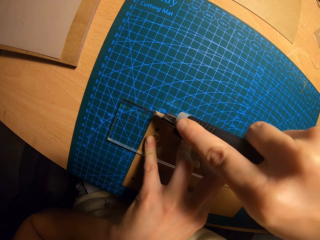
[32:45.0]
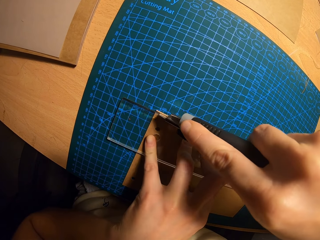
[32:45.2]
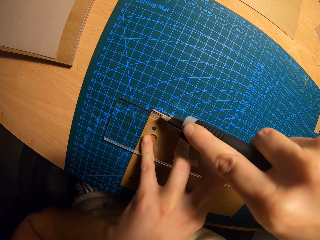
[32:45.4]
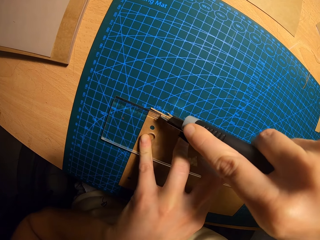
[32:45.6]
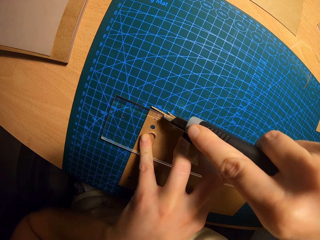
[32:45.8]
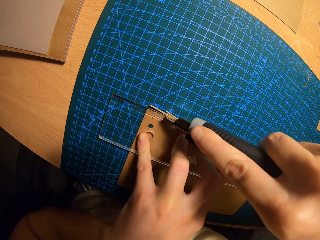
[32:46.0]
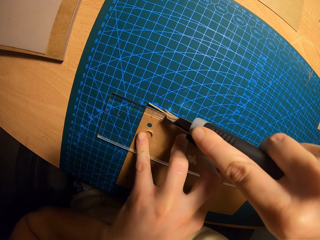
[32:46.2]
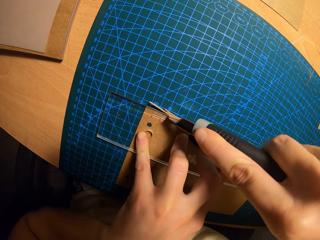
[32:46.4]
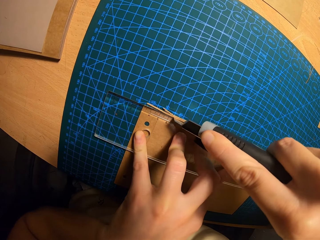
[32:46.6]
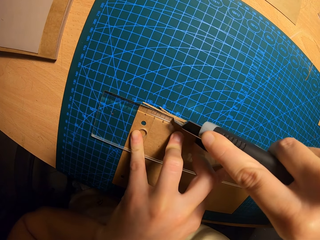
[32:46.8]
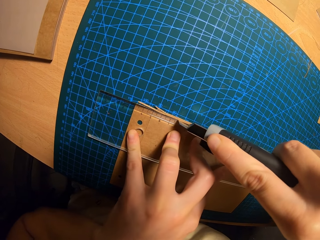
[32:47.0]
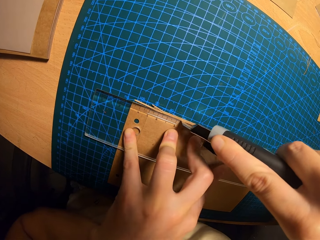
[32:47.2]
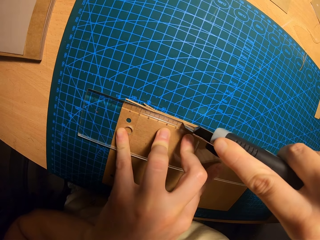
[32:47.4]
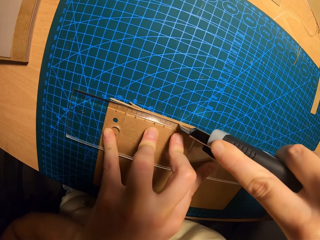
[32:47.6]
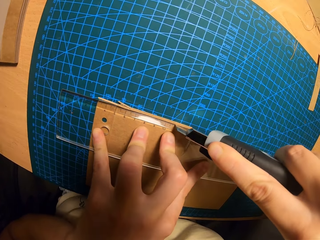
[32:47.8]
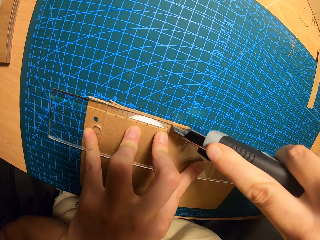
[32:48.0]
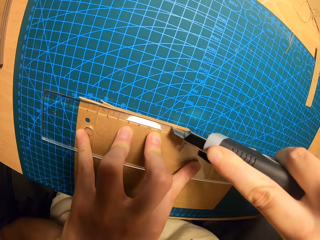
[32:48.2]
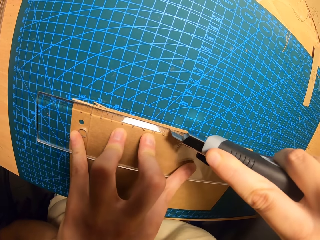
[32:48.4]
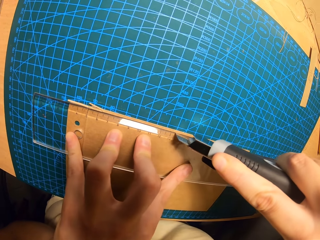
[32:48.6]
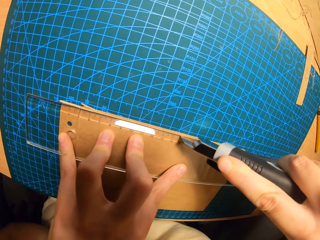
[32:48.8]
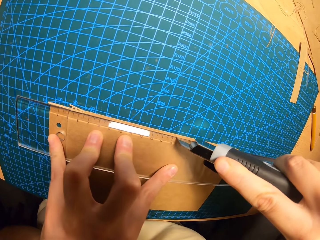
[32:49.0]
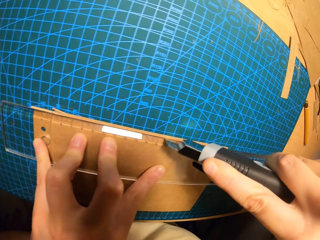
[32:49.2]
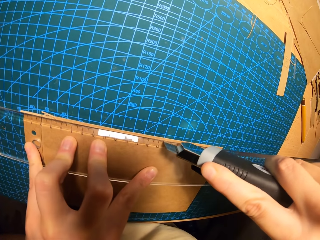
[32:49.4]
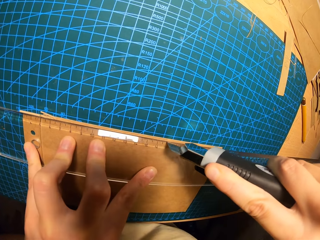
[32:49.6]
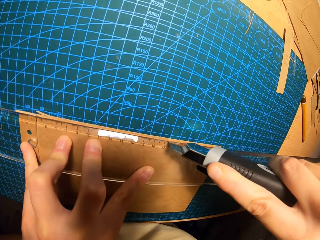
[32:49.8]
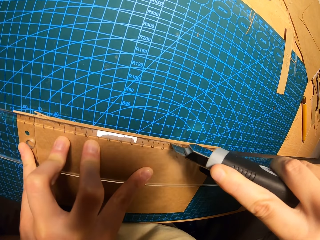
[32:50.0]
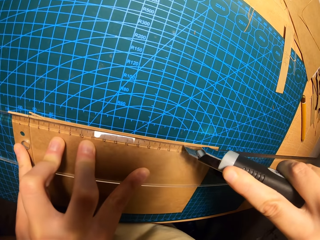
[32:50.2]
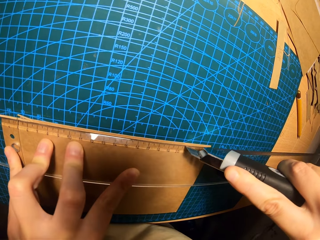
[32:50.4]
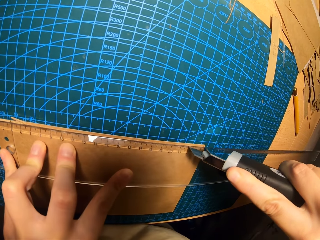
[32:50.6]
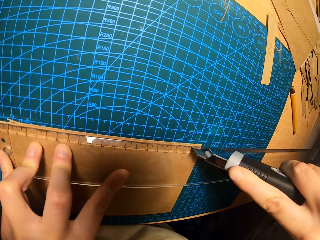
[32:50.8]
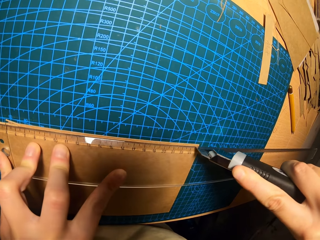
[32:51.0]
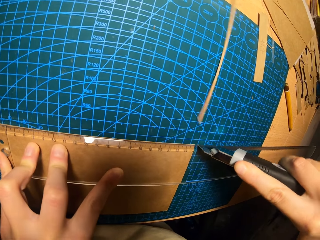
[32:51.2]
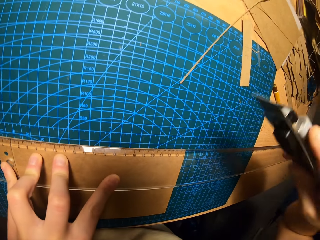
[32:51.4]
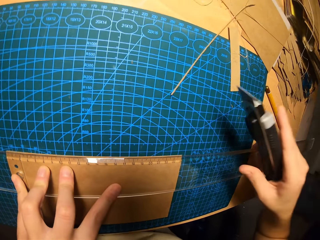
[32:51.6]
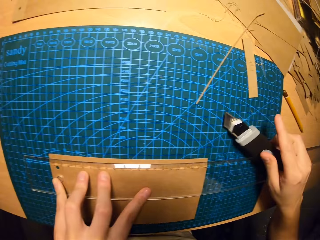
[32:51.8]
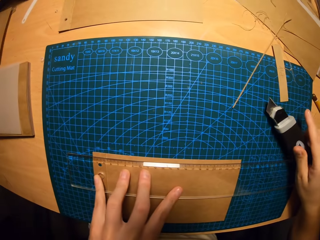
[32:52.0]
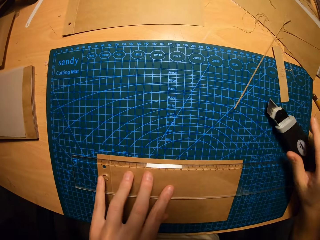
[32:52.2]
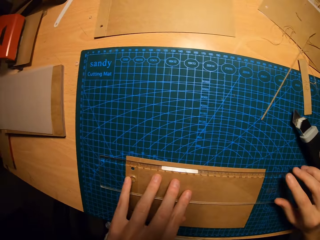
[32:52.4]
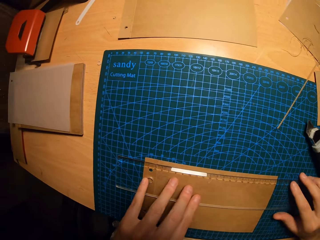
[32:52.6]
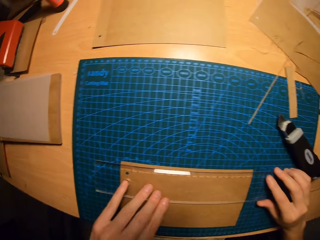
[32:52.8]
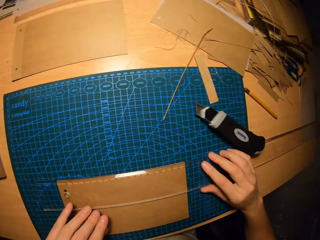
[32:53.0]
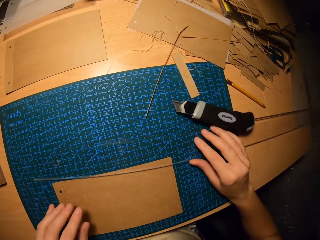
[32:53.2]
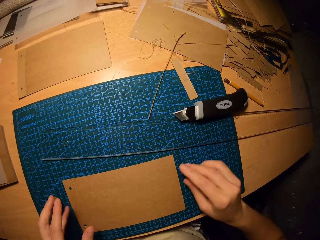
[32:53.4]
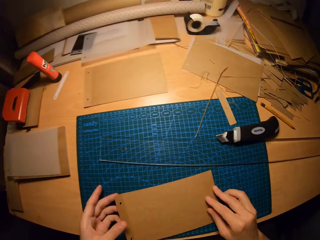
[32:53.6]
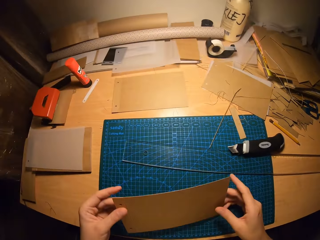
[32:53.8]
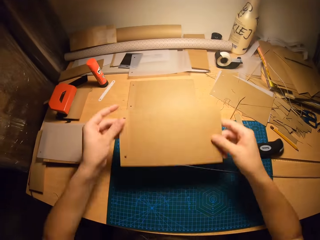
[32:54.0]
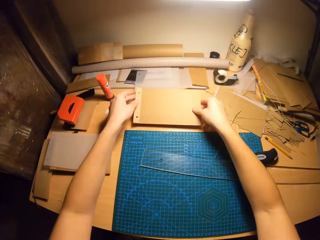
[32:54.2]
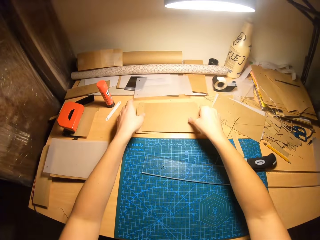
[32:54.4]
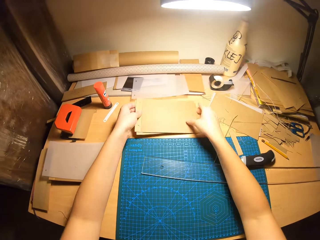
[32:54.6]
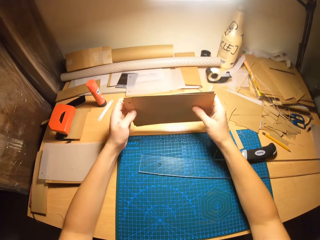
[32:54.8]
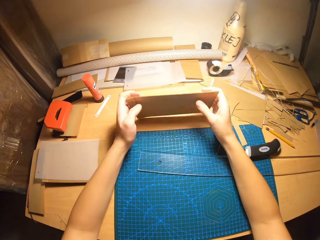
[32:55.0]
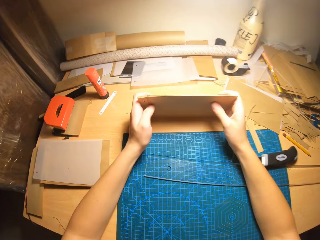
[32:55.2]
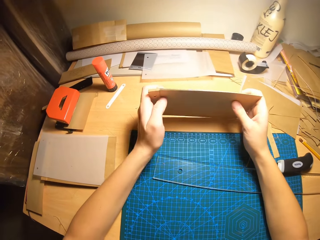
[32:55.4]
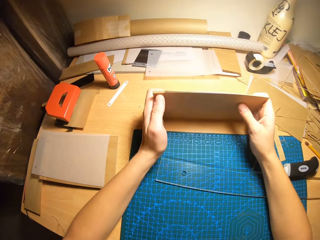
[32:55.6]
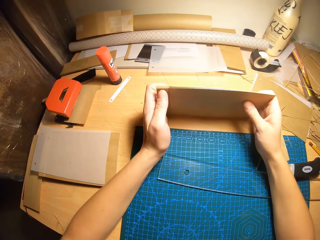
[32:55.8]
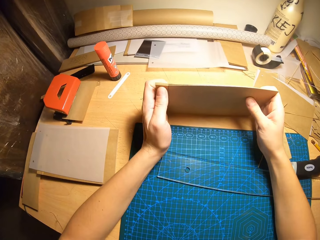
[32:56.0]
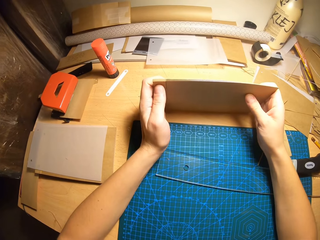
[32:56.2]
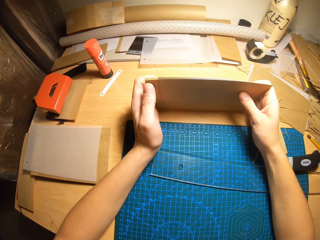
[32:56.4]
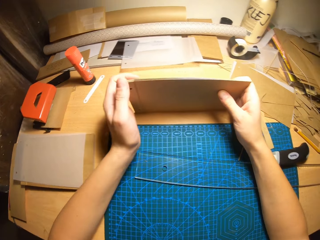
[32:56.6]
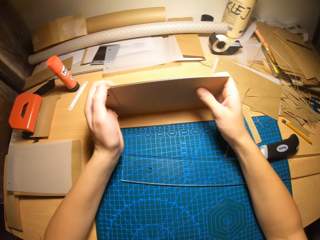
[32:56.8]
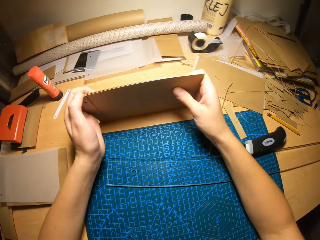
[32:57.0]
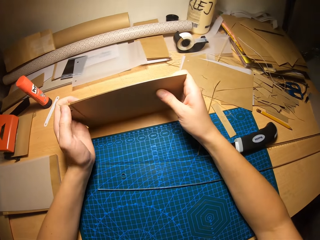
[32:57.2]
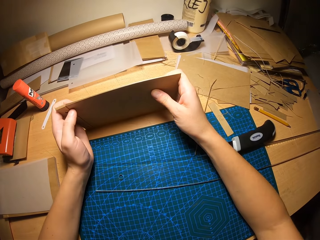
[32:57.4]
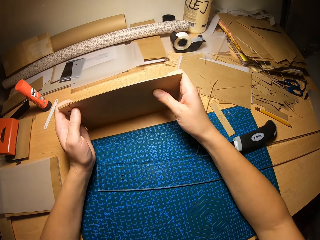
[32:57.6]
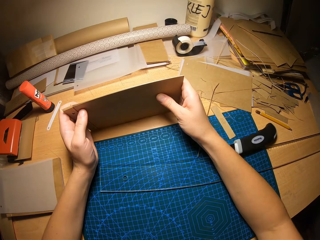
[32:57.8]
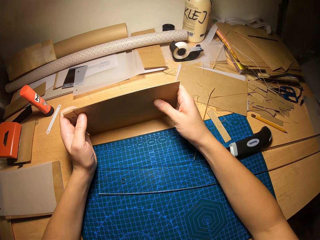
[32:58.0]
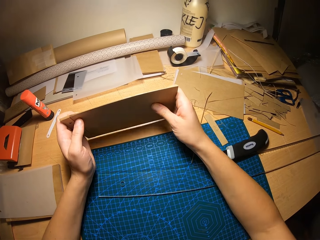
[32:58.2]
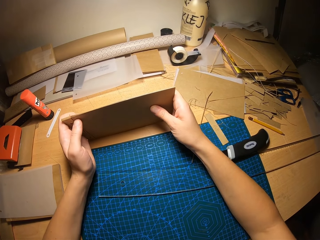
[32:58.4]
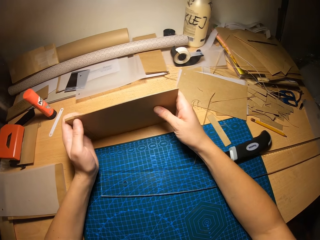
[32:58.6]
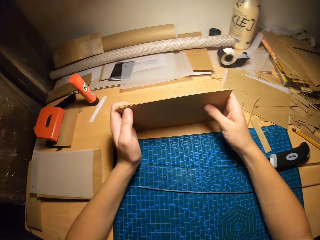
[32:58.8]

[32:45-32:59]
The camera wearer places the cutter in her right hand on the table. She holds the ruler on the manila paper with her hands. She moves the ruler around the table with her right hand. She picks up the spiral book cover from the table with her hands and places the spiral book cover in her hands on the spiral book covers lying on the table. She holds the manila papers with her hands. She picks up the spiral book covers from the table with her hands.

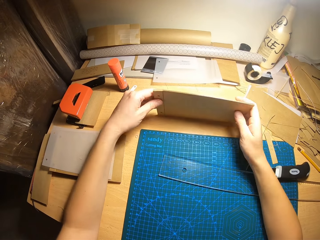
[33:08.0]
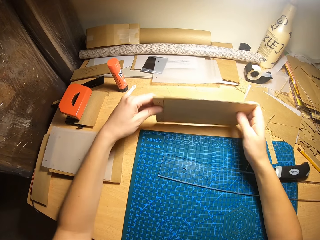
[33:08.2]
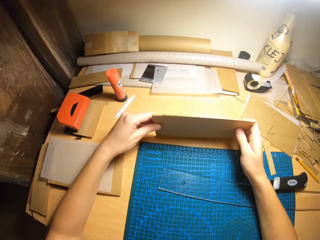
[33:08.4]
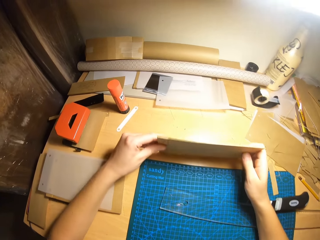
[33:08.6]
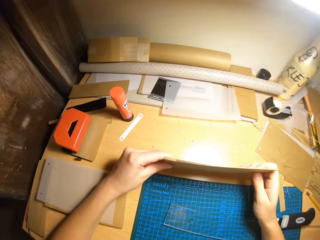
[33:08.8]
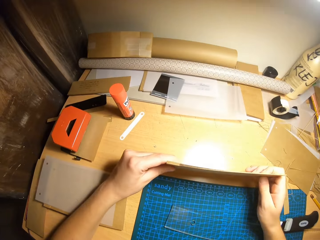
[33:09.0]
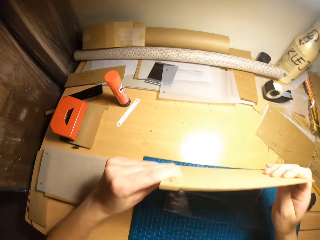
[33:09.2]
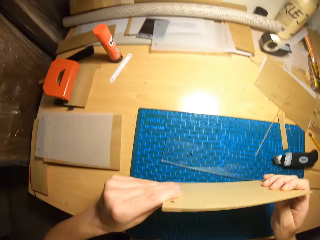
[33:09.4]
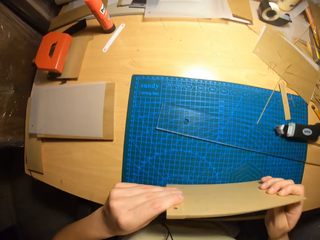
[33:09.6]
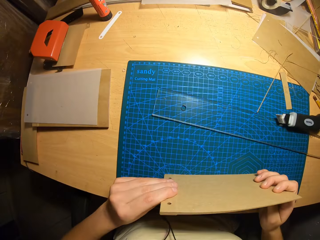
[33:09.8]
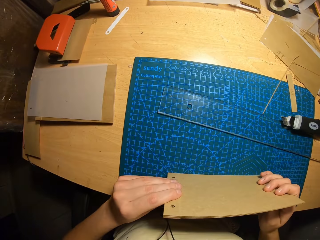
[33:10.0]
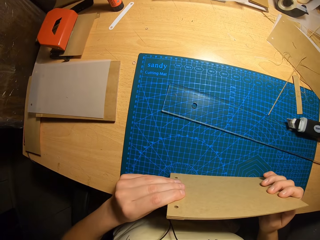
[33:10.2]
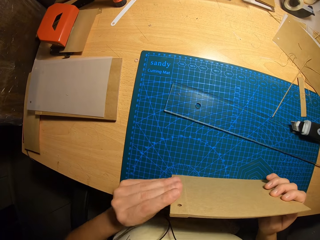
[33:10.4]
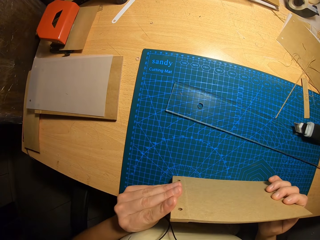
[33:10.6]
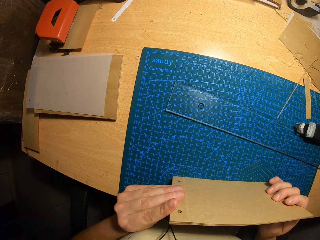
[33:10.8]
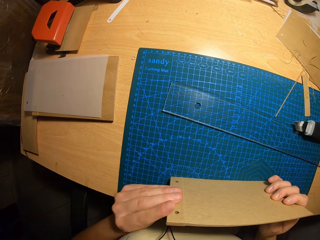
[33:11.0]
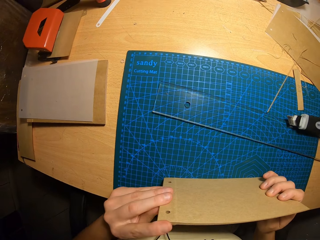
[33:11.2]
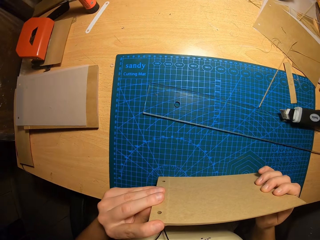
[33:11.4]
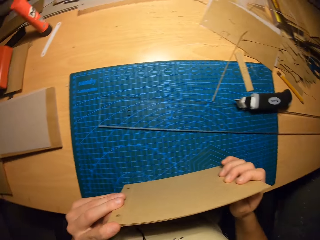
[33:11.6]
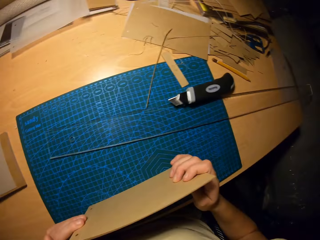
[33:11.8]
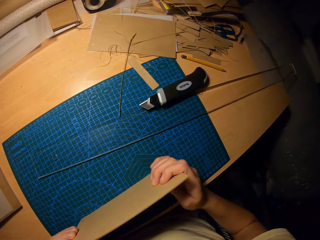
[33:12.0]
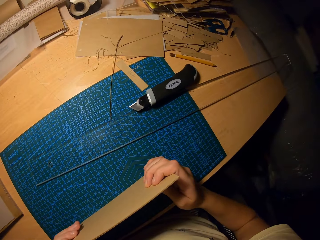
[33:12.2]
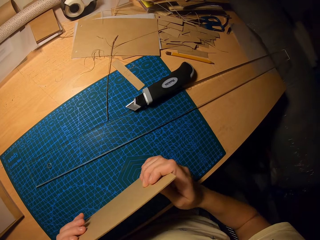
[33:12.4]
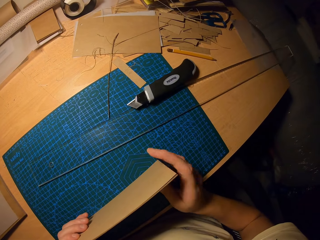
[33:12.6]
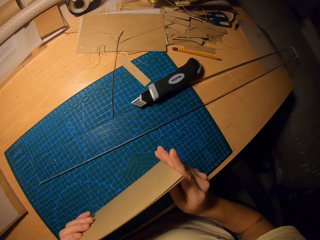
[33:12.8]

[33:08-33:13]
The camera wearer repositions a spiral book cover in her right hand around the spiral book covers in her left hand.

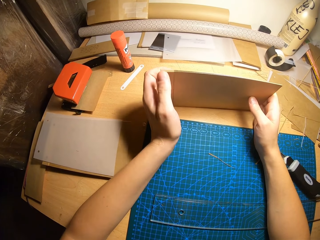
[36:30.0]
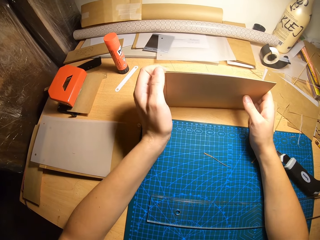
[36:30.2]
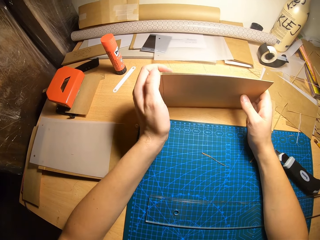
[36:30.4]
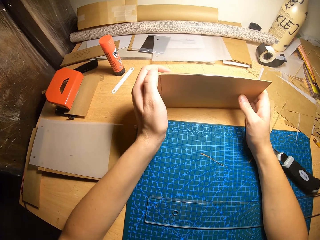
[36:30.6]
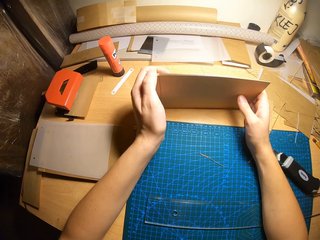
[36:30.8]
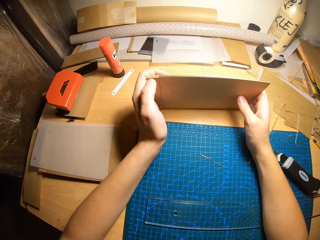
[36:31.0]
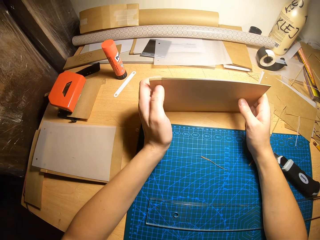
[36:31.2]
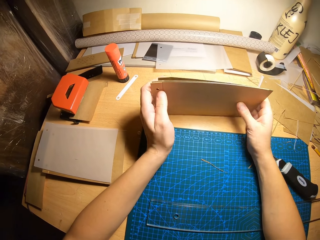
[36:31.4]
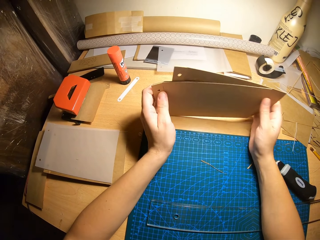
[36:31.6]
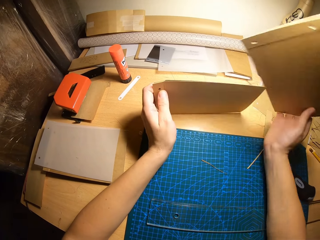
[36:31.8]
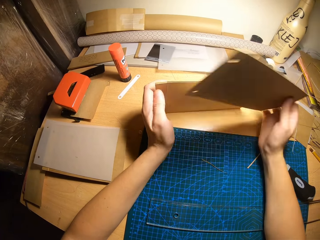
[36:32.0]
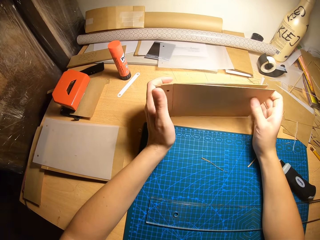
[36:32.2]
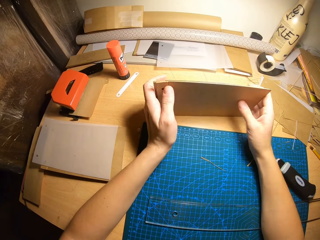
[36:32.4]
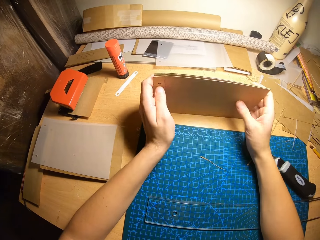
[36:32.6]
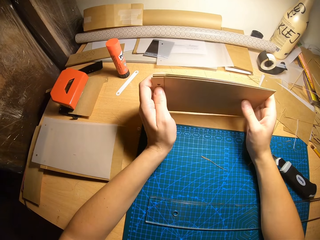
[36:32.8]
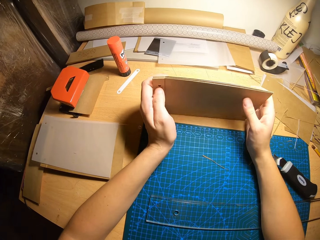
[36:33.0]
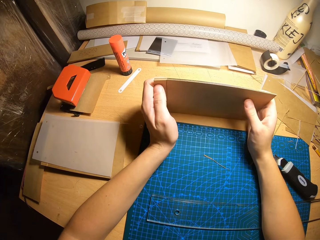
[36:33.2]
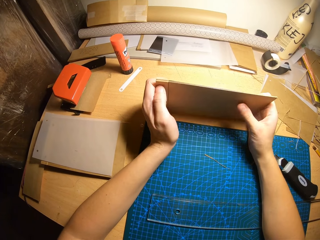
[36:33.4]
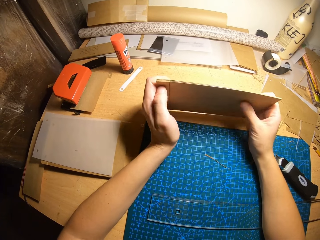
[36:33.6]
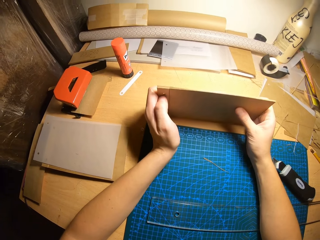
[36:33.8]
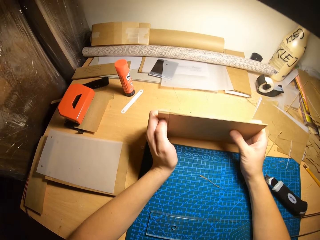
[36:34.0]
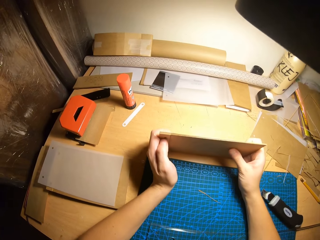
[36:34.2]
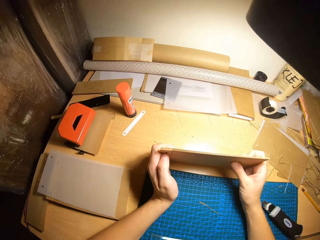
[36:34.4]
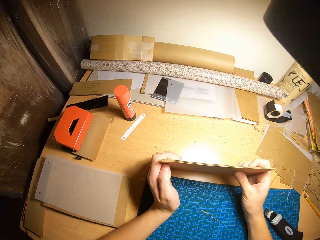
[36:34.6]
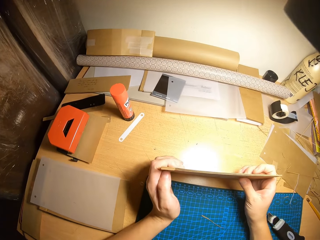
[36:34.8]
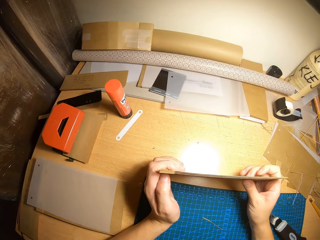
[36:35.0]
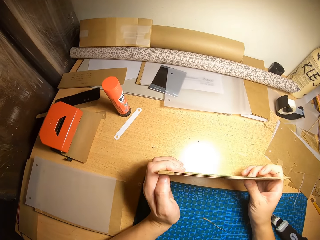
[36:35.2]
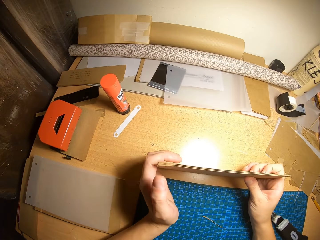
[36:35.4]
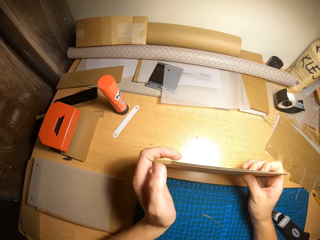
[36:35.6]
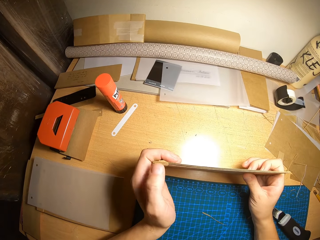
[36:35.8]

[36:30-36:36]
The camera wearer moves a cardboard to the front with his right hand. He adjusts the cardboard with both hands.
